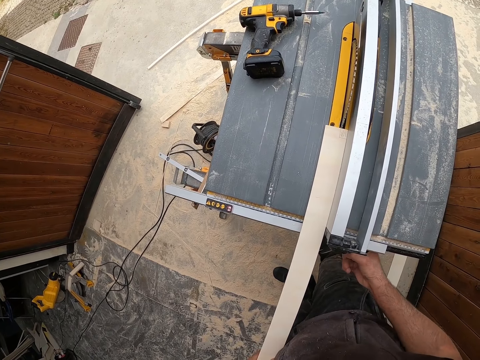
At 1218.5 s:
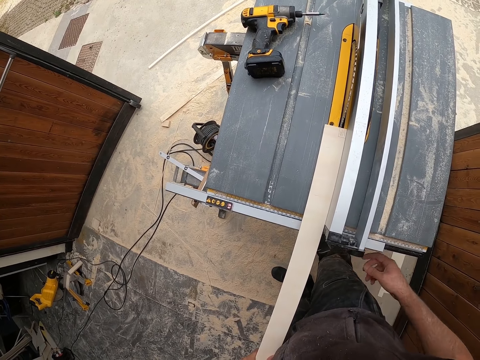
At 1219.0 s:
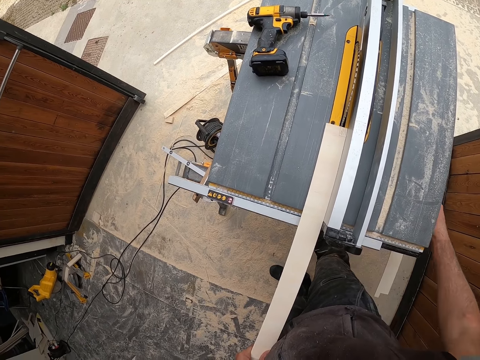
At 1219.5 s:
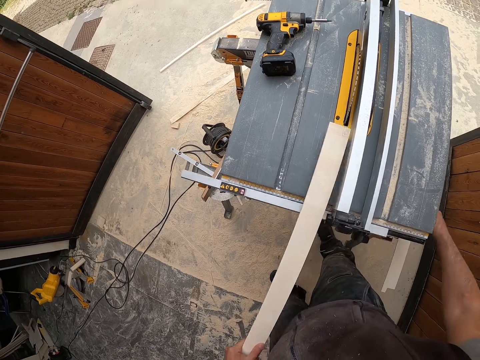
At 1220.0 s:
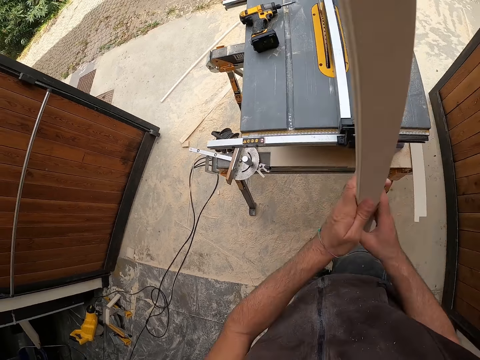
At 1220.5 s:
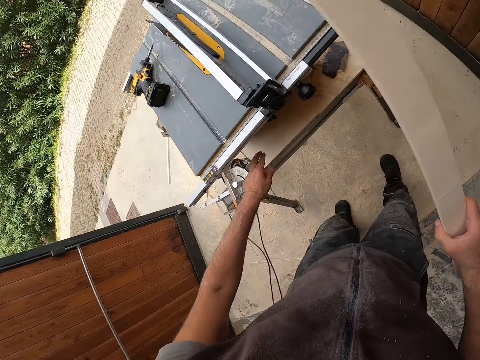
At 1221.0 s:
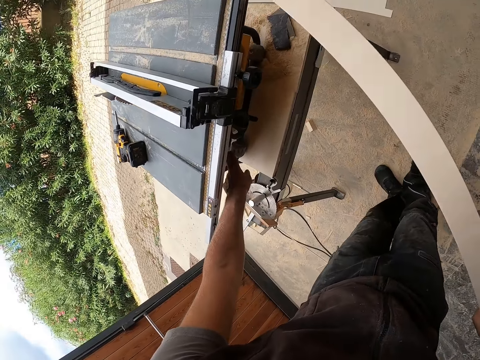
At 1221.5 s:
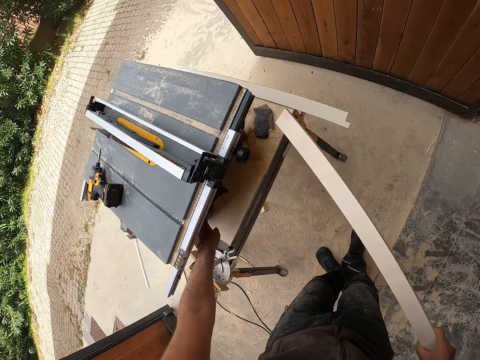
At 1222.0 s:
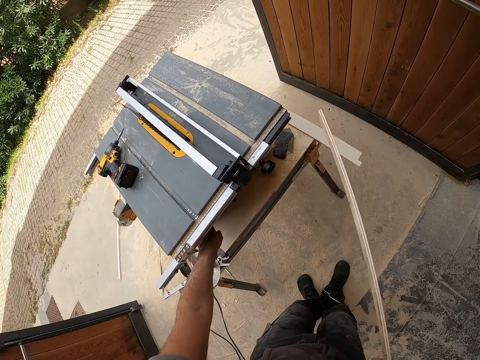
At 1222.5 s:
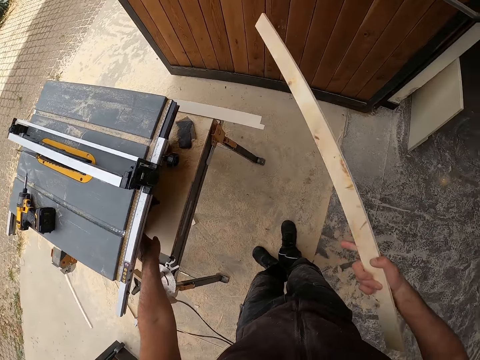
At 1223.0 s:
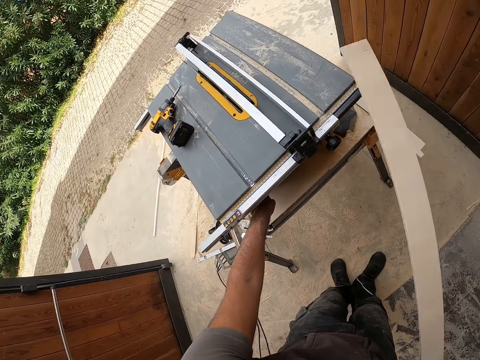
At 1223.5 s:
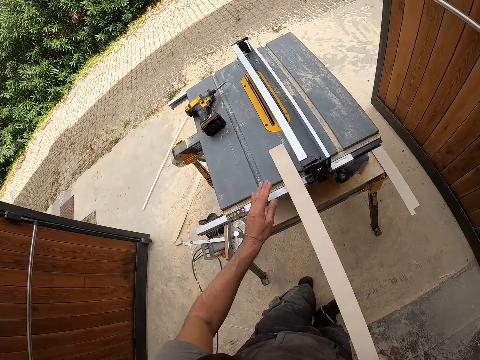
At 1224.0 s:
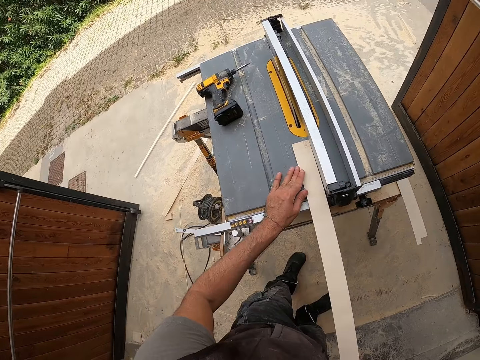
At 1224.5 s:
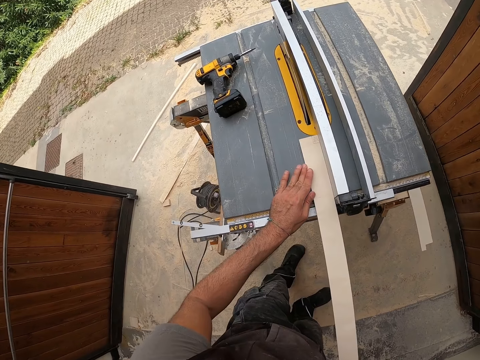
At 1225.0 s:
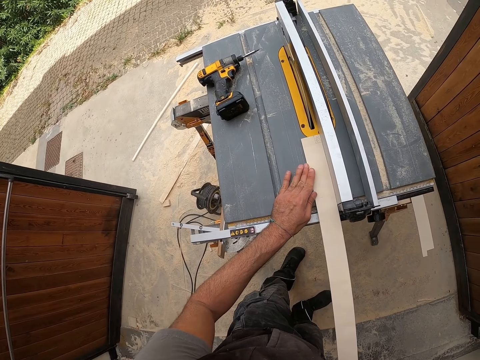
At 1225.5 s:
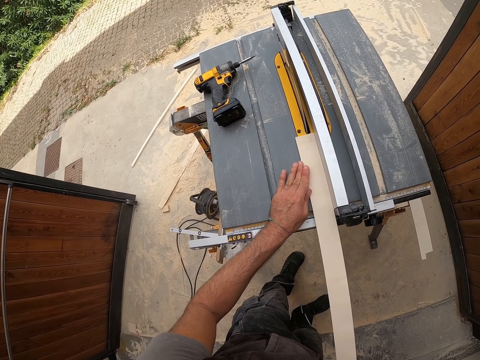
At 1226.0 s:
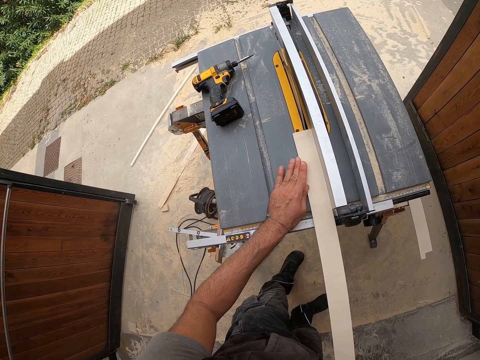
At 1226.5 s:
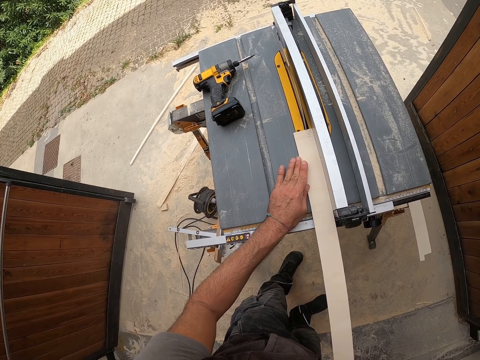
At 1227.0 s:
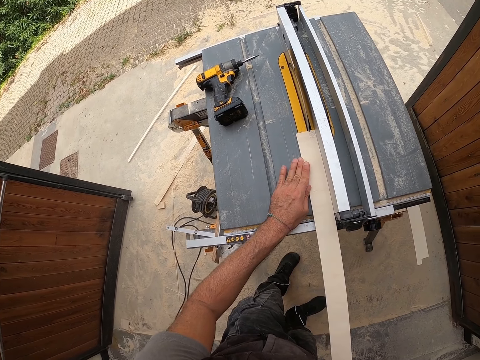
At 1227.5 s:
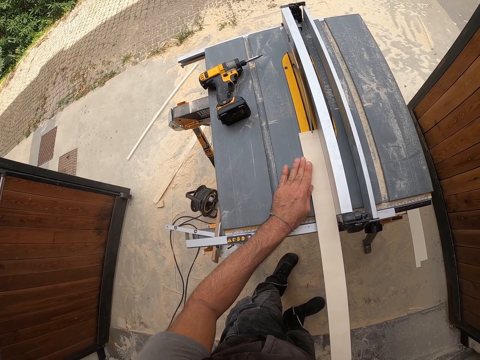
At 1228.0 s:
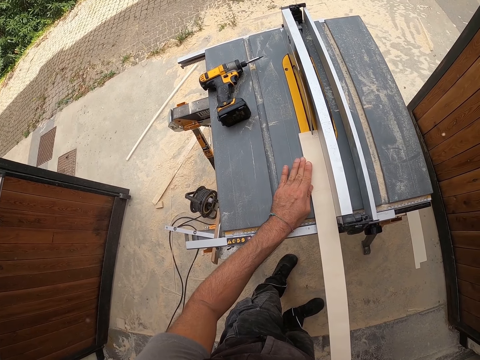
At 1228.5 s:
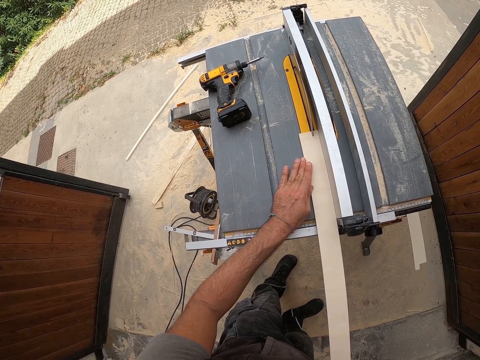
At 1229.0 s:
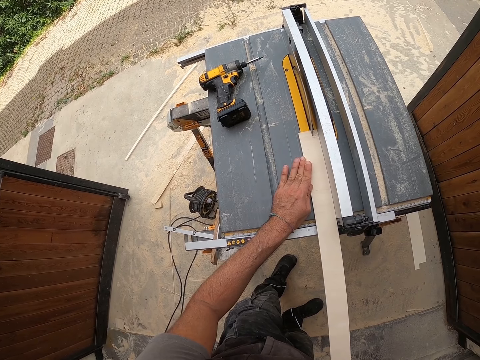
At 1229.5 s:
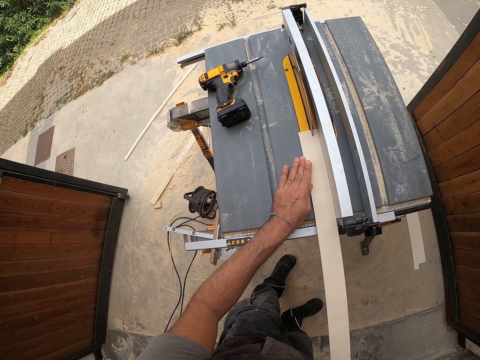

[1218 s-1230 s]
The camera wearer passes the piece of wood from his left hand to his right hand. He stares at the wood. He pushes a button under the table saw with his left hand. He powers on the power saw. He runs the piece of wood through the table saw blade with both hands. He trims the wood.

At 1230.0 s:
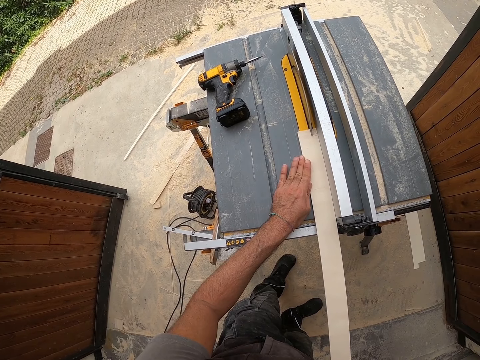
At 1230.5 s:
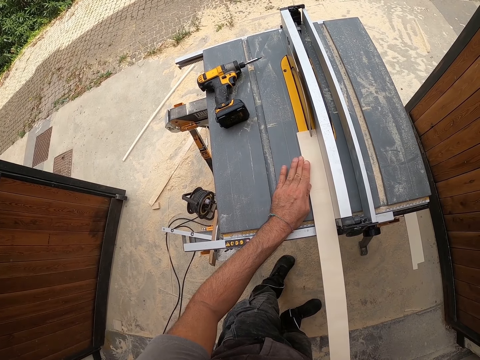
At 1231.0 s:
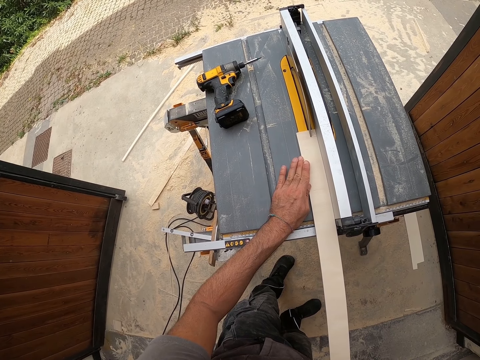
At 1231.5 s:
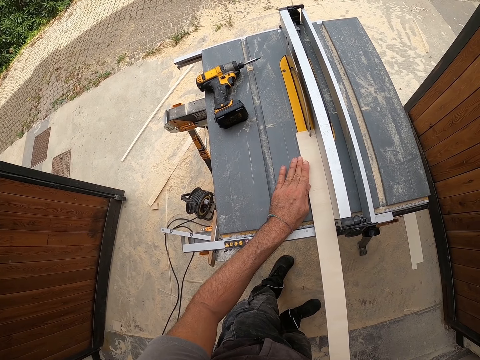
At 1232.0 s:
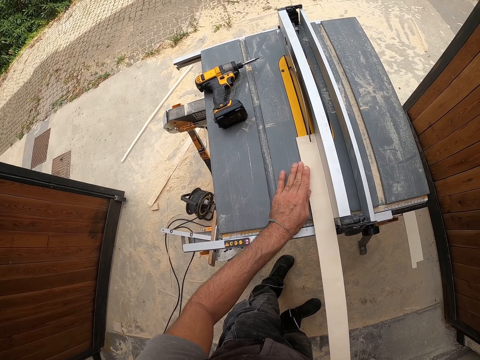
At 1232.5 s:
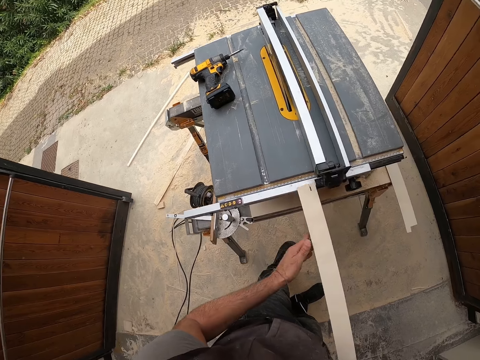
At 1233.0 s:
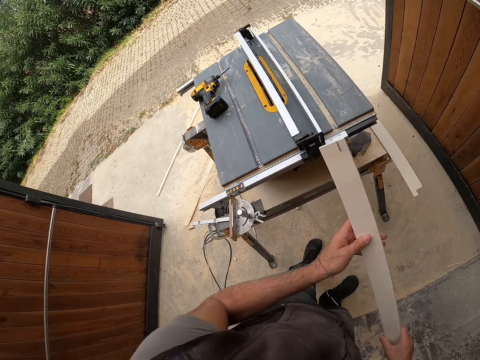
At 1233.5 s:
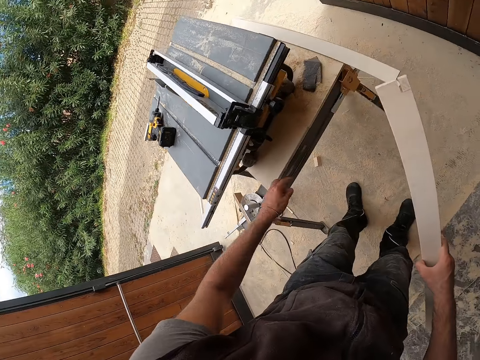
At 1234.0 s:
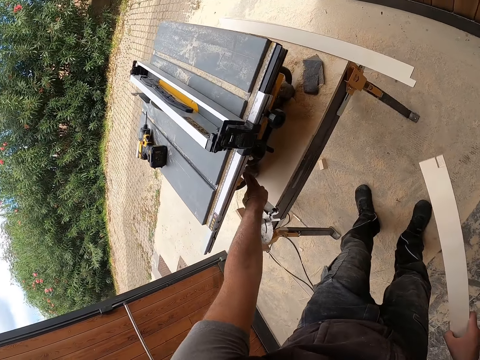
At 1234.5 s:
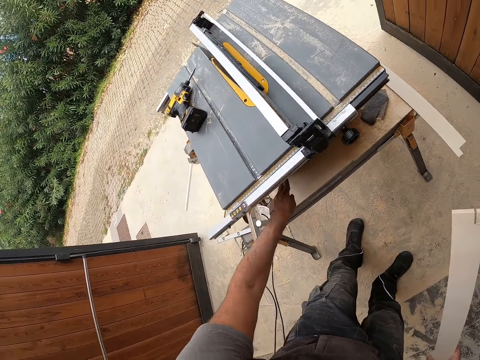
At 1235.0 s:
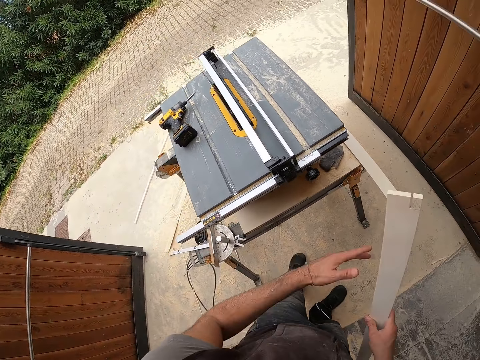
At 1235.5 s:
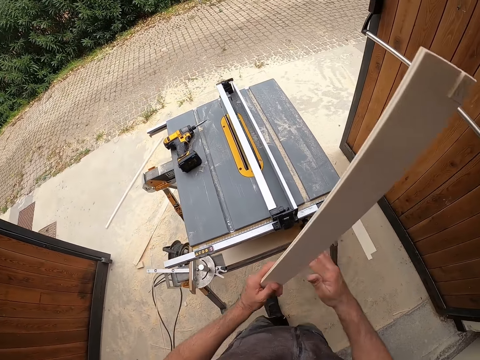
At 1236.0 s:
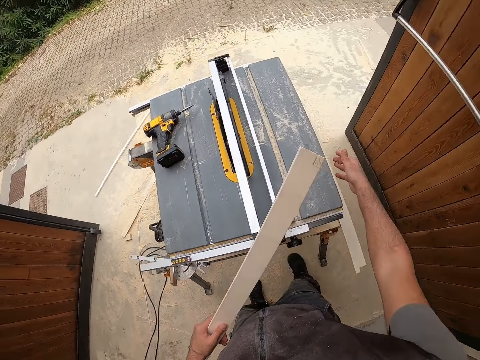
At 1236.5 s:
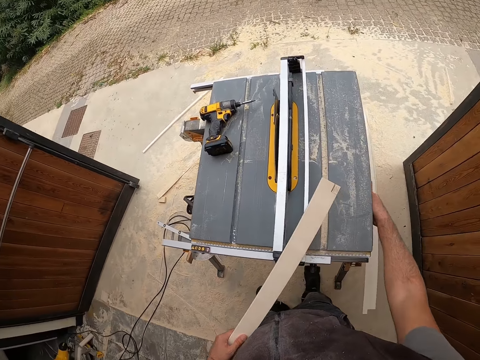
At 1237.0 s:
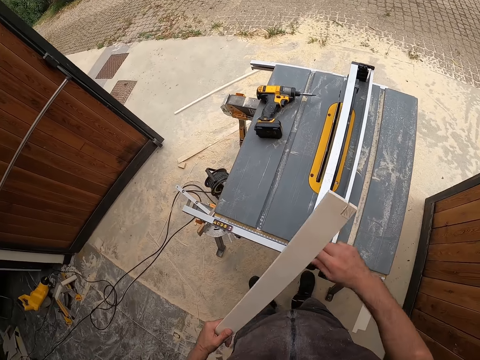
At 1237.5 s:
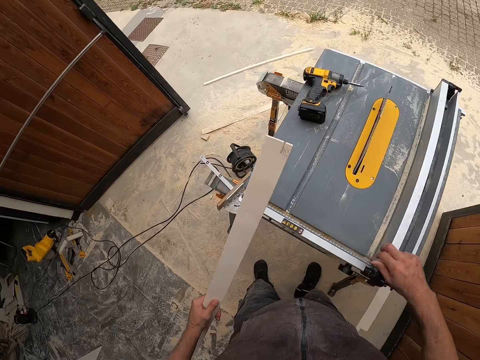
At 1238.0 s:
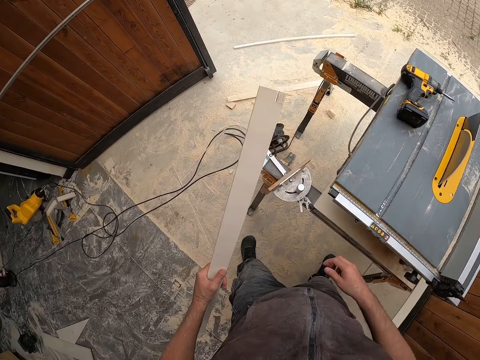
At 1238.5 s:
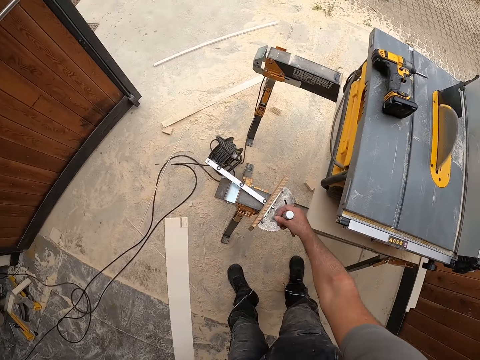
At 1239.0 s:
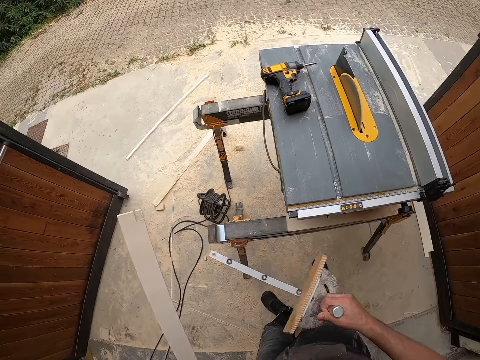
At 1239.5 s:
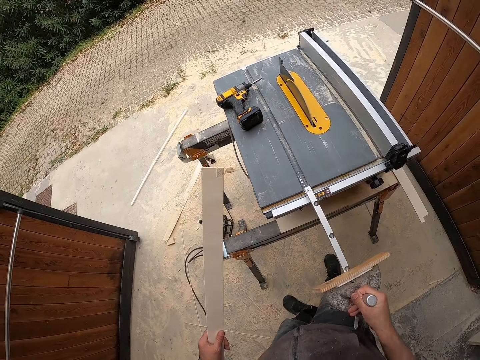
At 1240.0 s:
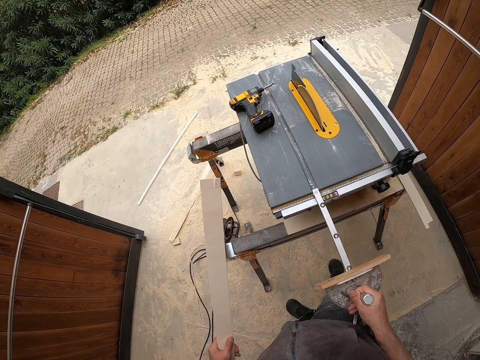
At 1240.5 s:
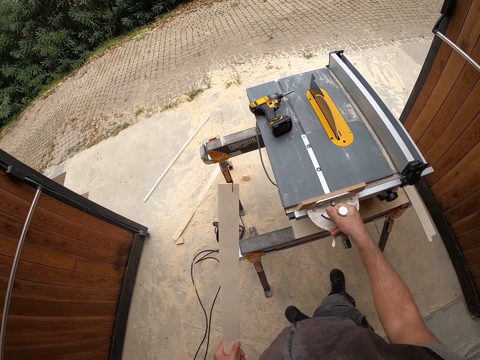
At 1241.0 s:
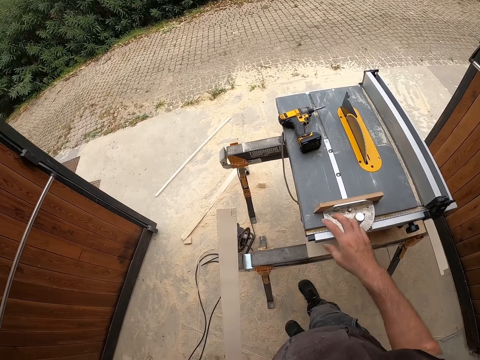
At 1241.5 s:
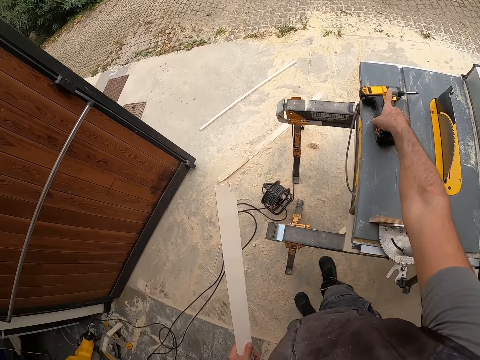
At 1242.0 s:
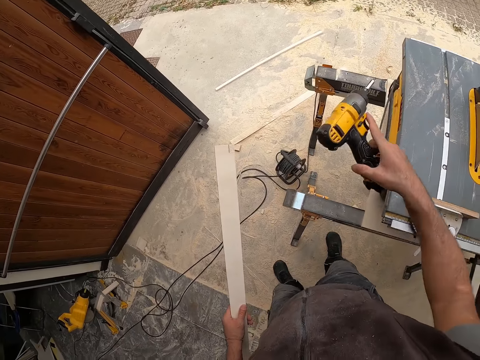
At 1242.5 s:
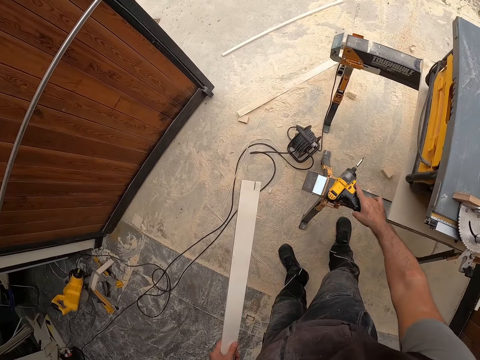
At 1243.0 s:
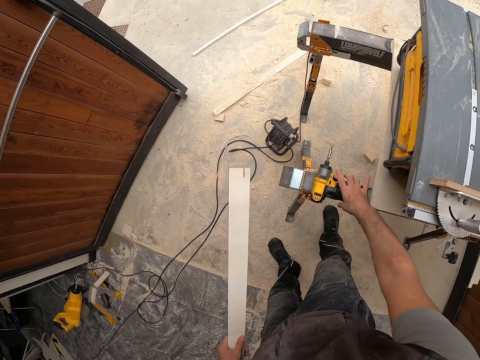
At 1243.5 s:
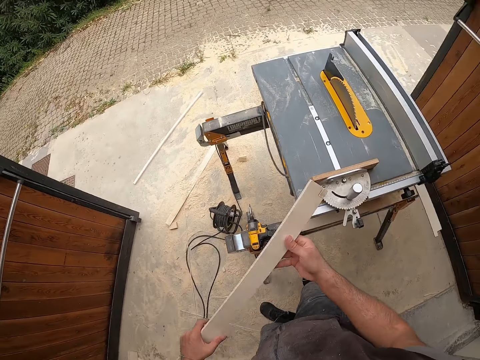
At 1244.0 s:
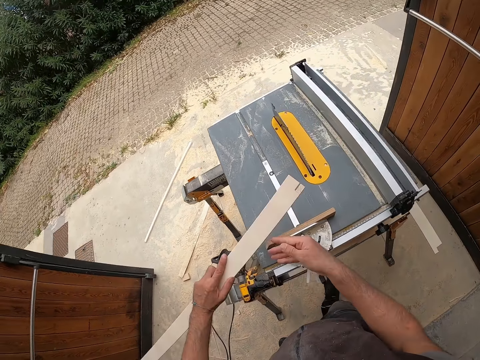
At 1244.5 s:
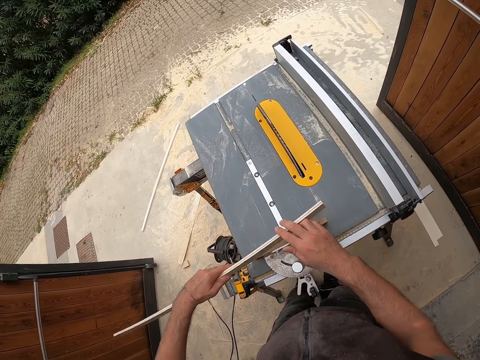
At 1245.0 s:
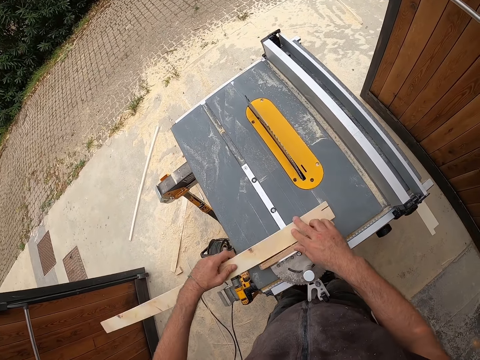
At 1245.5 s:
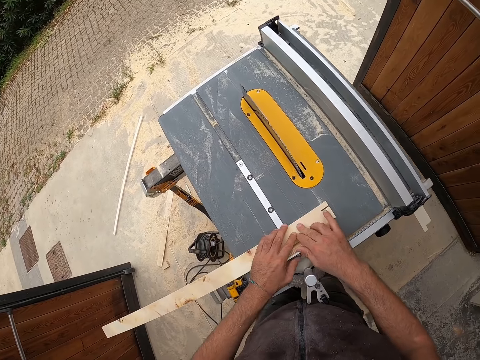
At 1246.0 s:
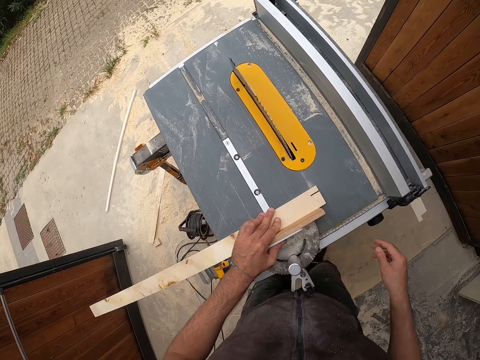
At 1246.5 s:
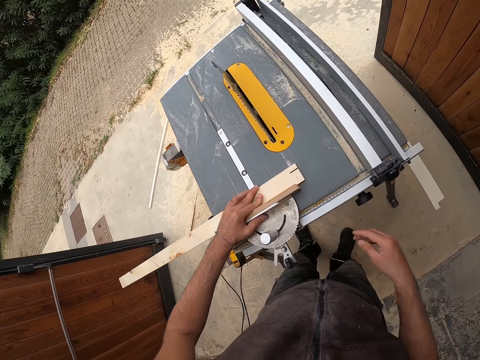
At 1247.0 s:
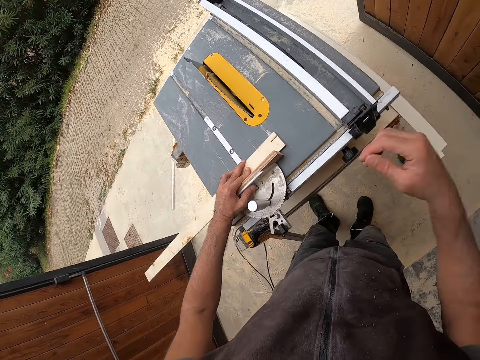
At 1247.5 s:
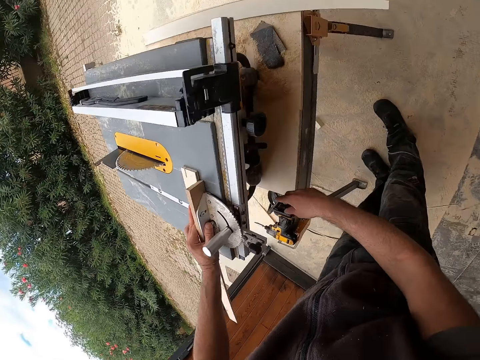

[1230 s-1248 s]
The camera wearer removes the pieces of wood from the table saw with both hands. He inspects the wood. He pushes a button under the table saw with his left hand. He powers off the power saw. He passes the piece of wood from his right hand to his left hand. He adjusts the power saw. He slides the backing along the table saw with his right hand. He picks the angle ruler from the table saw platform with his right hand. He positions the angle ruler on the table saw with his right hand. He picks up a drill driver from the table saw with his right hand. He places the drill driver on the table saw platform with his right hand. He places the piece of wood on the table saw with both hands.
